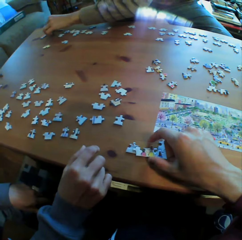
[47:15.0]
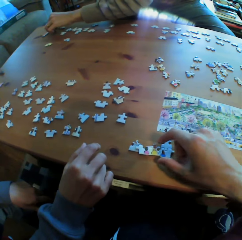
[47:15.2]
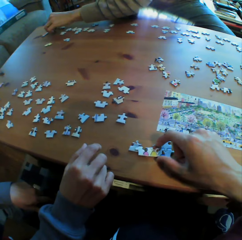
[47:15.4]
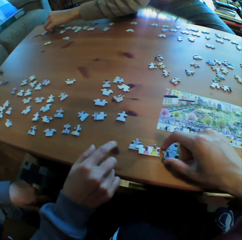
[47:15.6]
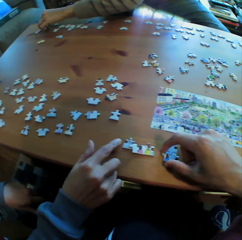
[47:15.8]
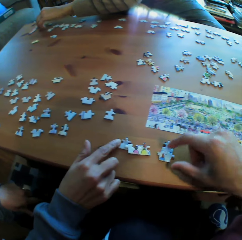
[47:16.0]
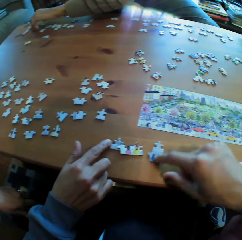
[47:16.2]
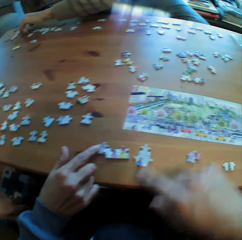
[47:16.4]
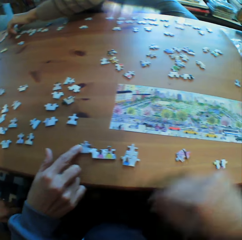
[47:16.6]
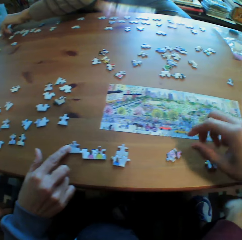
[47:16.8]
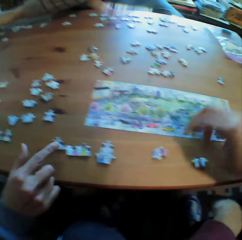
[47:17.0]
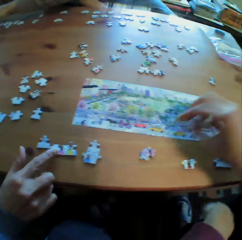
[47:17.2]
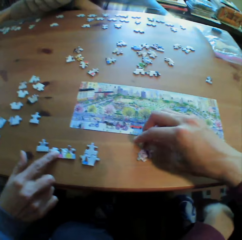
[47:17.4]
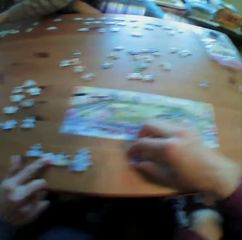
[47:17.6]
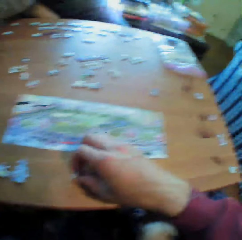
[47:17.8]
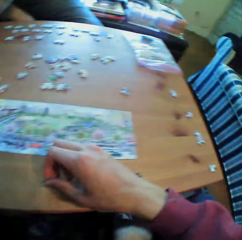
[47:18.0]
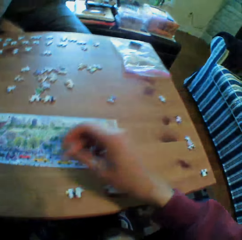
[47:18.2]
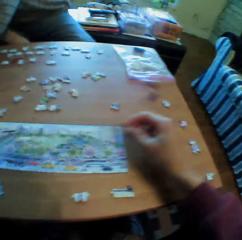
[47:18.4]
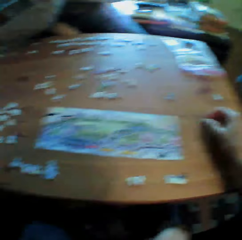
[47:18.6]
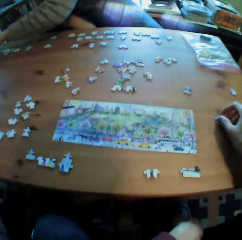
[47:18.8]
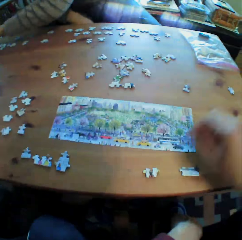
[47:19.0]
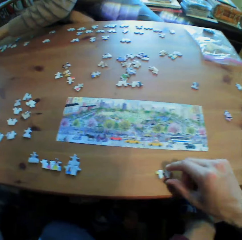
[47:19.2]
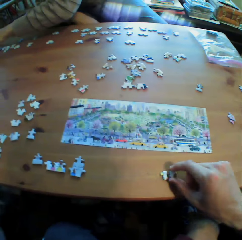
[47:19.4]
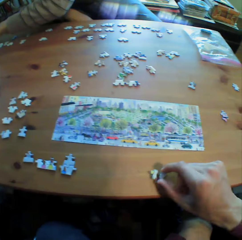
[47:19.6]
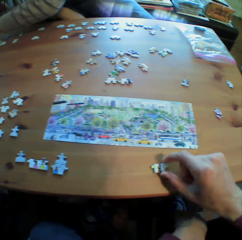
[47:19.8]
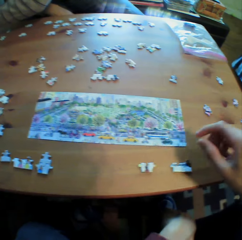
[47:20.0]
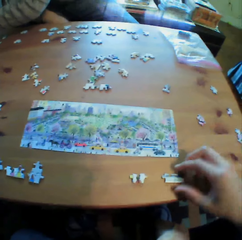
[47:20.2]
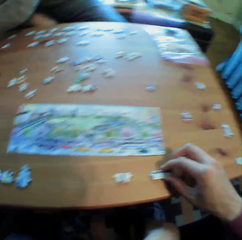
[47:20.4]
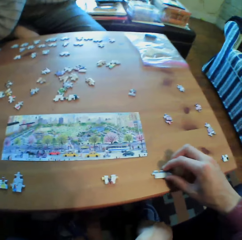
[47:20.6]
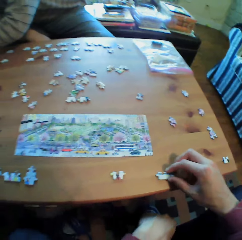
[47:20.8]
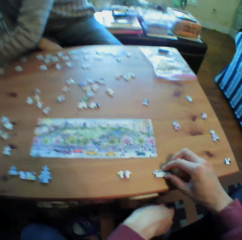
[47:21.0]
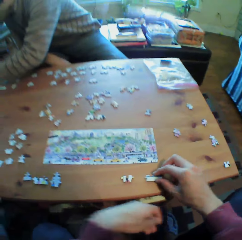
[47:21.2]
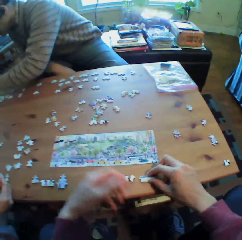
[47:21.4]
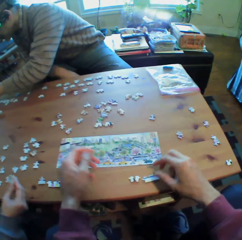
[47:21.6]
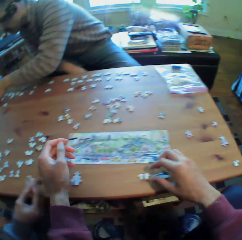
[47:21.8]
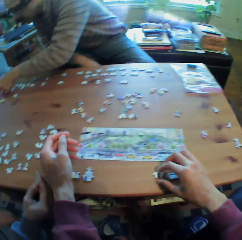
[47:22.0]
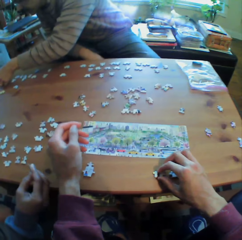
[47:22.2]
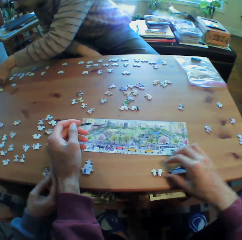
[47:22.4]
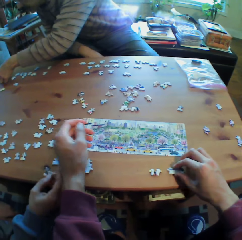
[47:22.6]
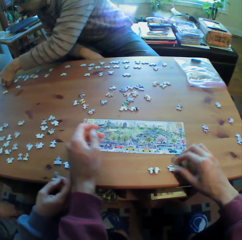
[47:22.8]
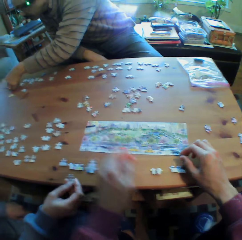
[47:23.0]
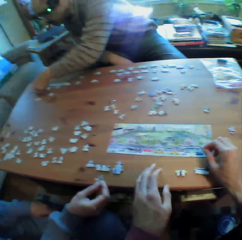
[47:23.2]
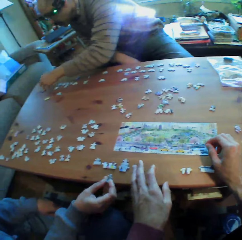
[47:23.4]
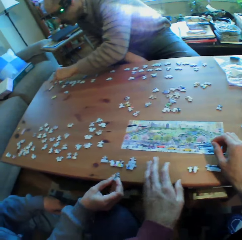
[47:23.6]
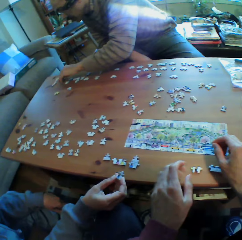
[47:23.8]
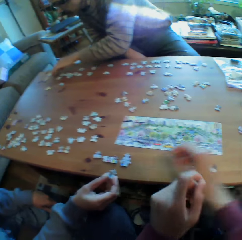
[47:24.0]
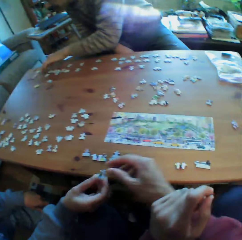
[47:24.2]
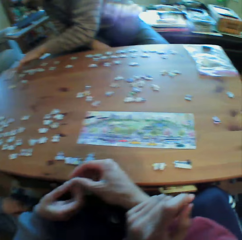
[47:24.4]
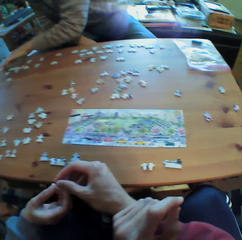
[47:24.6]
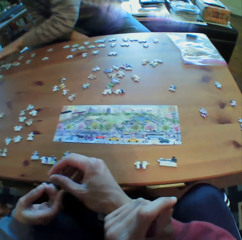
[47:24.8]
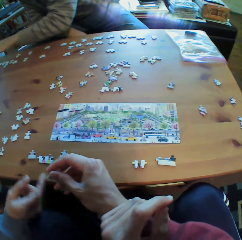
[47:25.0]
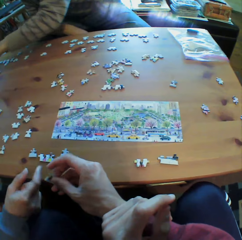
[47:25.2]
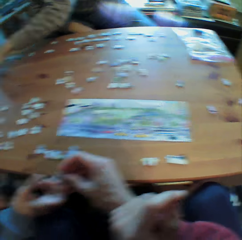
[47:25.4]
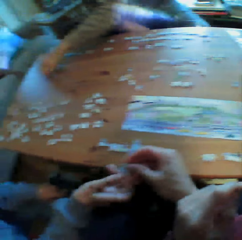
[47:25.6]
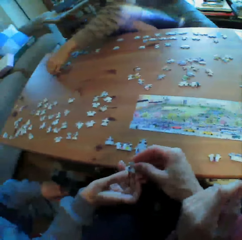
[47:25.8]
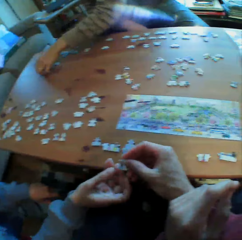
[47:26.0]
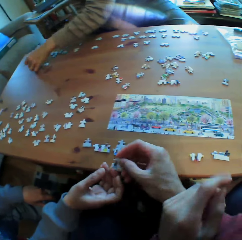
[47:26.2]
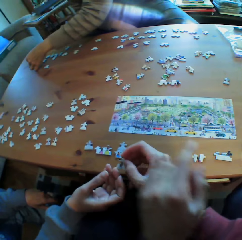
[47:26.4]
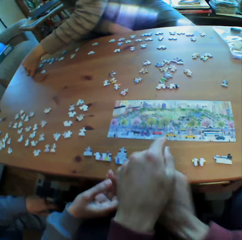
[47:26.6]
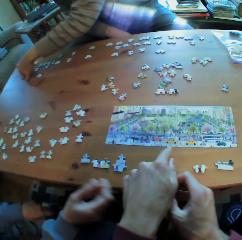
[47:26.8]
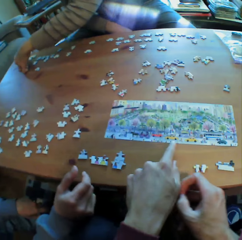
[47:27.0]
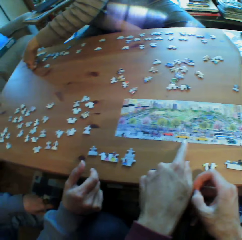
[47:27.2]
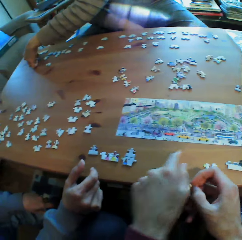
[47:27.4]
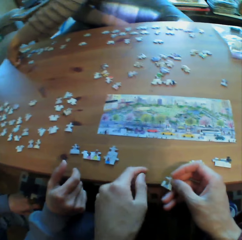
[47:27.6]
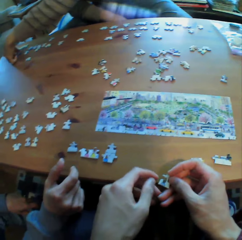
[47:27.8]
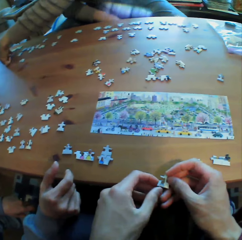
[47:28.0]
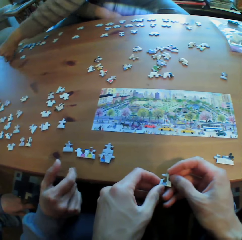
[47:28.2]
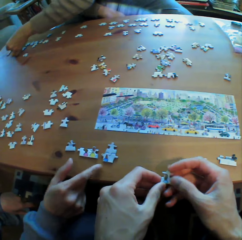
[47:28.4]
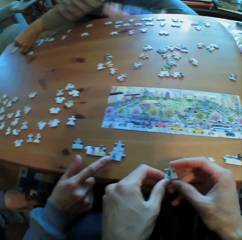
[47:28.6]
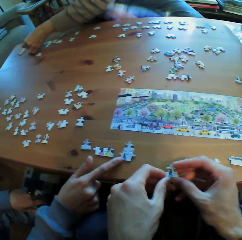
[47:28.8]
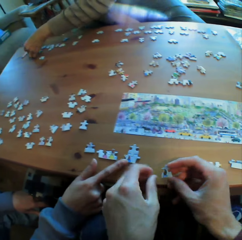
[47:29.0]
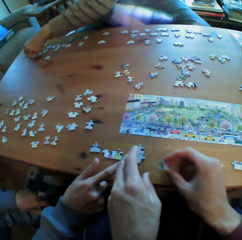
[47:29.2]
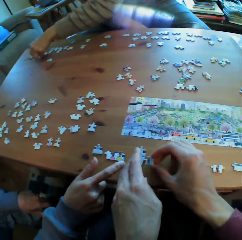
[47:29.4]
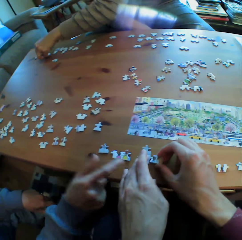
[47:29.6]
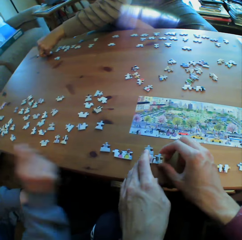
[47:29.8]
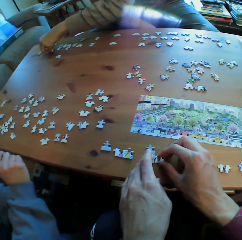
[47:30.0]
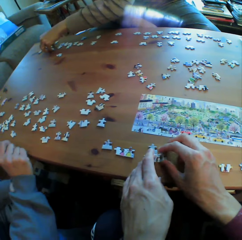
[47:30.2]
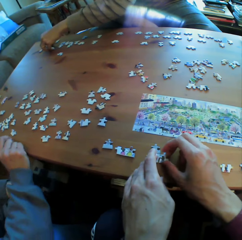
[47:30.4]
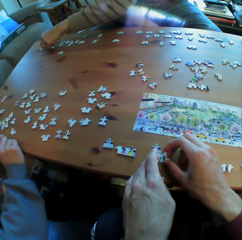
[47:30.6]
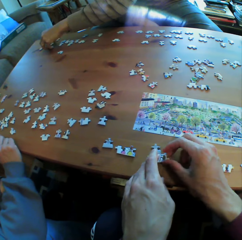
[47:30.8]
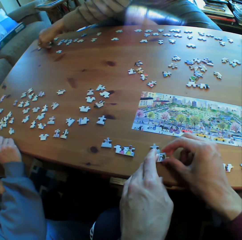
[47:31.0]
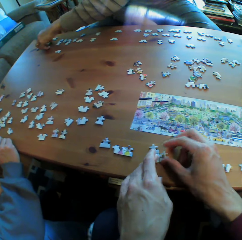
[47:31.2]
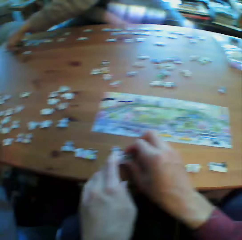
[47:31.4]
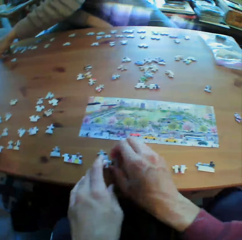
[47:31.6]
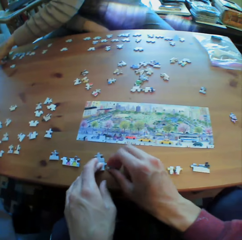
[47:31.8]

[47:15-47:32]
A man passes a puzzle to the camera wearer. The camera wearer points at the picture on the table. They arrange the puzzle on the table. The man moves a puzzle to the camera wearer.

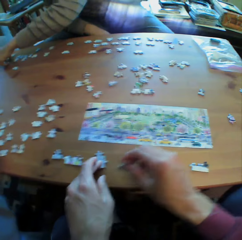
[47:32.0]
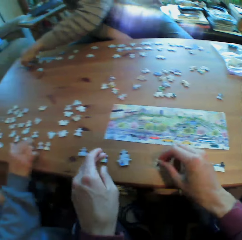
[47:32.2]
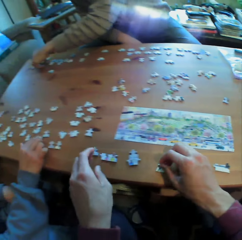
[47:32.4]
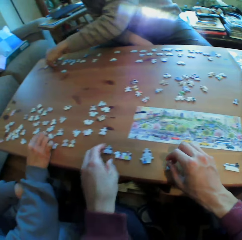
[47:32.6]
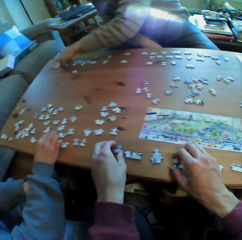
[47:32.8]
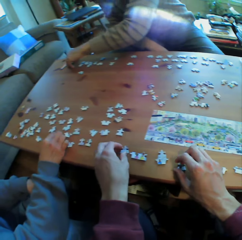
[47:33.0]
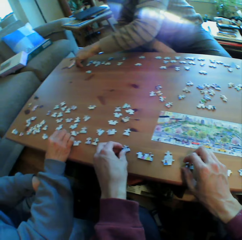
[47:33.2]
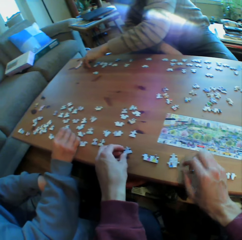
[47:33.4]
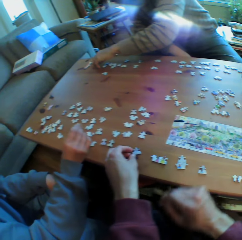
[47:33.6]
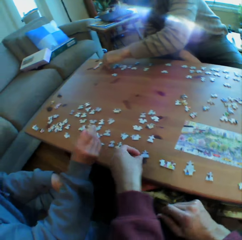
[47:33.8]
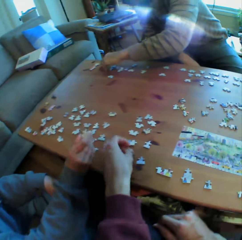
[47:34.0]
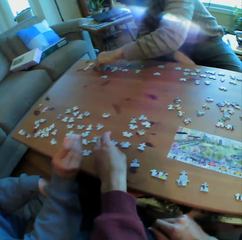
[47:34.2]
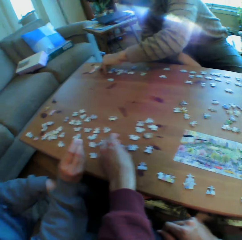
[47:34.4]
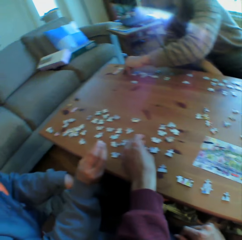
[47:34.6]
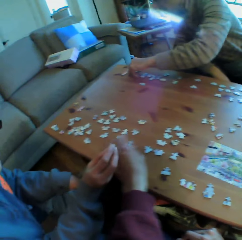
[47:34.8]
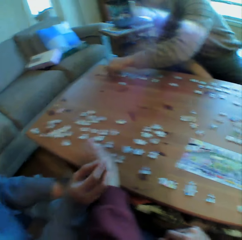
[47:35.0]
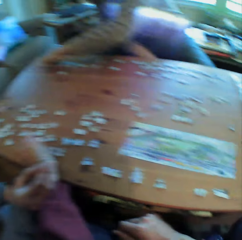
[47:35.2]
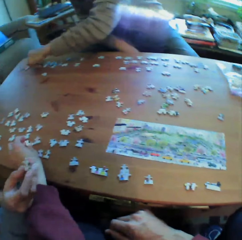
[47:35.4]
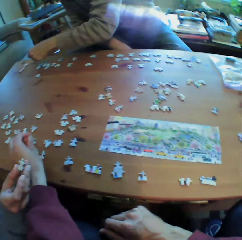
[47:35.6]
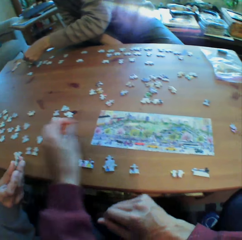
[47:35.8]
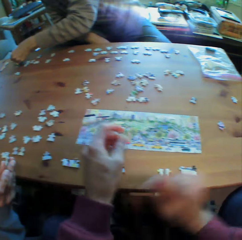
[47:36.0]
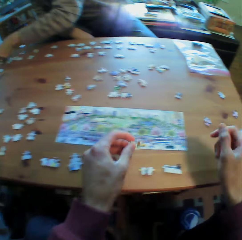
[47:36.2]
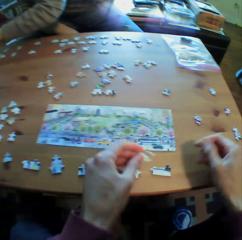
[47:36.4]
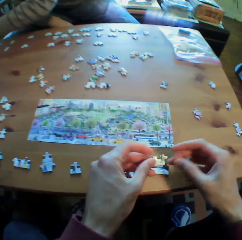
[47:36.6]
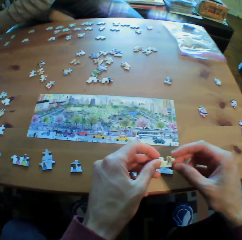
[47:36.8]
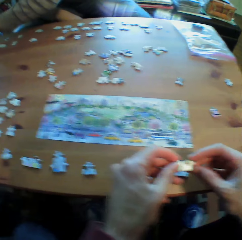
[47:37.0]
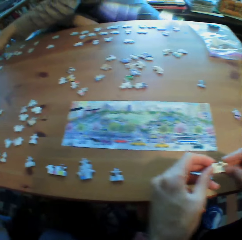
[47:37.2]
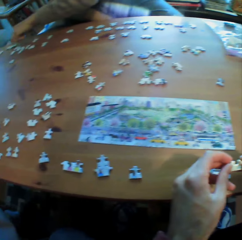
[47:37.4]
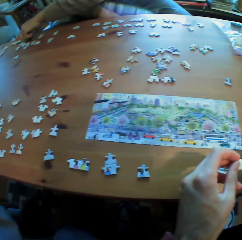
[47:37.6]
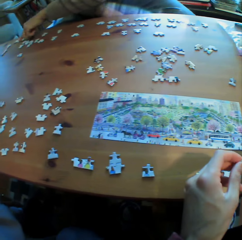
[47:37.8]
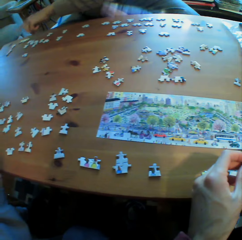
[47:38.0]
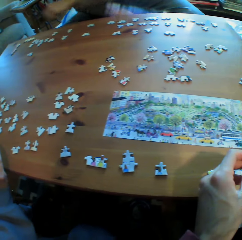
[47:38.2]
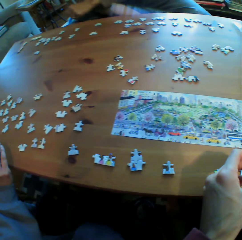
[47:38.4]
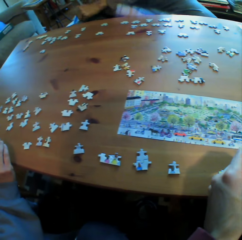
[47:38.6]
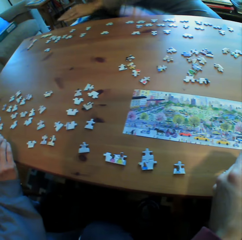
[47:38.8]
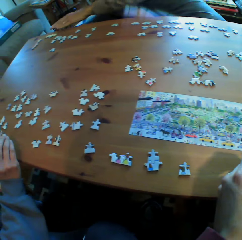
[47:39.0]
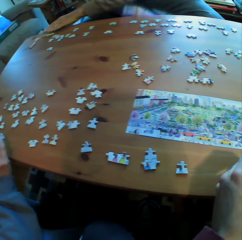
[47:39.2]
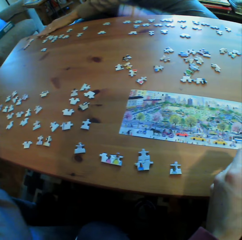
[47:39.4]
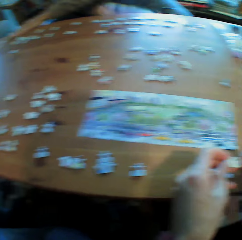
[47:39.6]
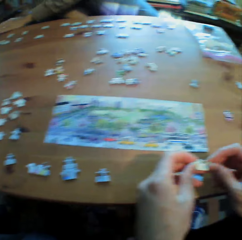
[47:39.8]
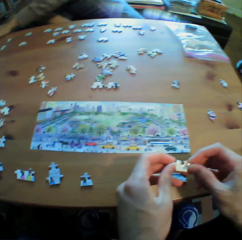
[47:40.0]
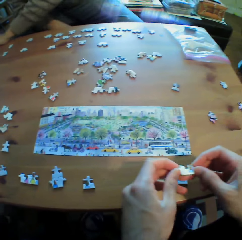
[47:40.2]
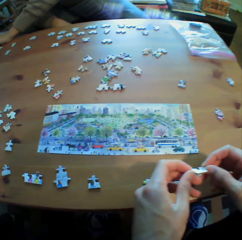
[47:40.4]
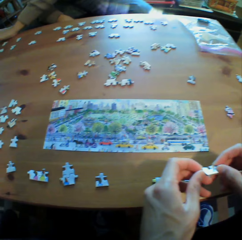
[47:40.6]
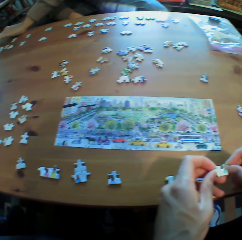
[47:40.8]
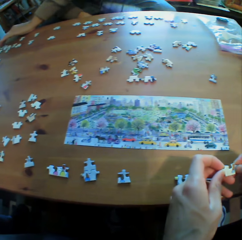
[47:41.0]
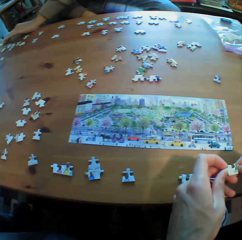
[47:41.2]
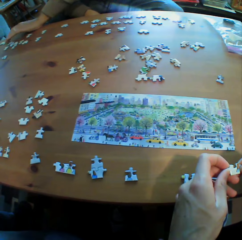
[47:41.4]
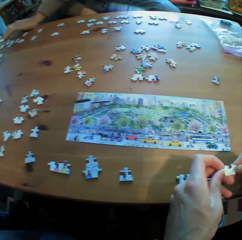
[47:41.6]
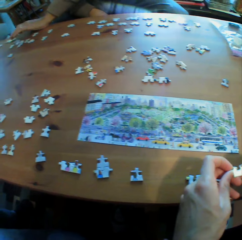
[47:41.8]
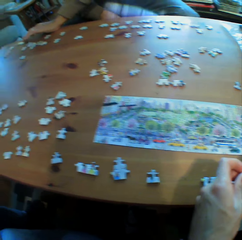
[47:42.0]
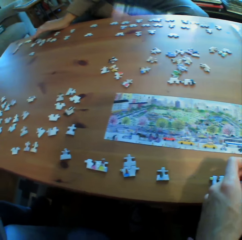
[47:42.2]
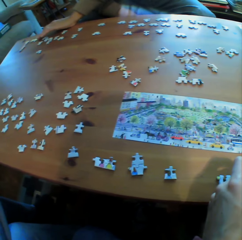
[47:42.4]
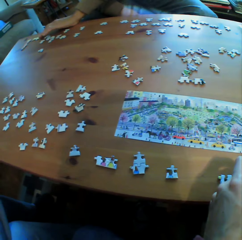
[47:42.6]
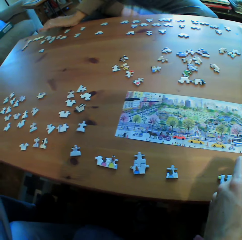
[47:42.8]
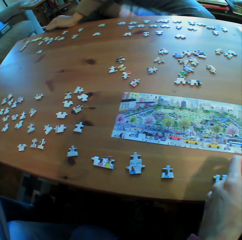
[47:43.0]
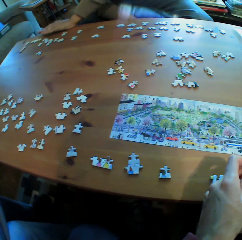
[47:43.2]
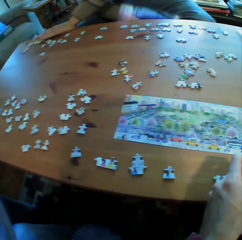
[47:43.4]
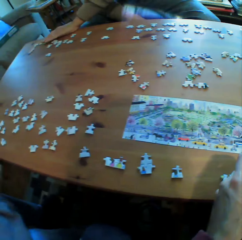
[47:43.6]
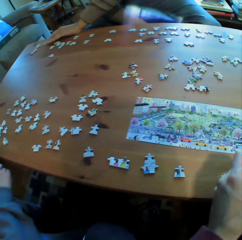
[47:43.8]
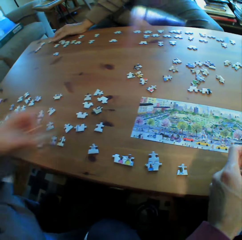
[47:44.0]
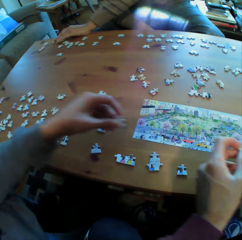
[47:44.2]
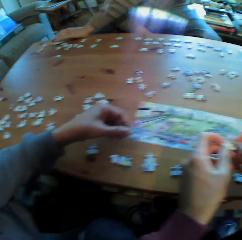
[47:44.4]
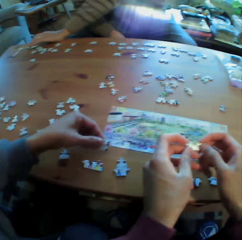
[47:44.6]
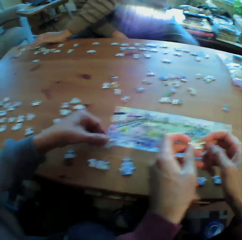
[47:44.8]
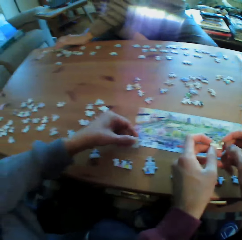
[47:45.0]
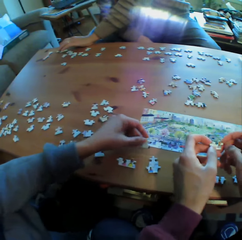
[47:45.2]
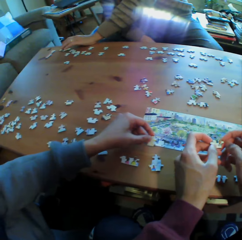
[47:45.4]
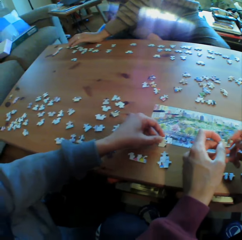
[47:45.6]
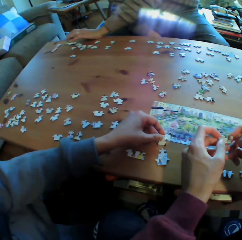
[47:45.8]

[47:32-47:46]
A man passes a puzzle to the camera wearer. The camera wearer holds the puzzle with both hands. They take an object. The man arranges puzzles on the table.
